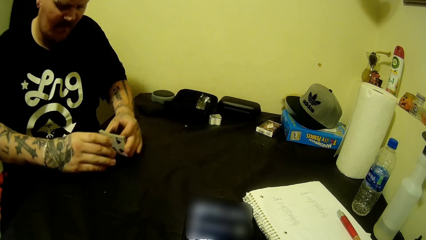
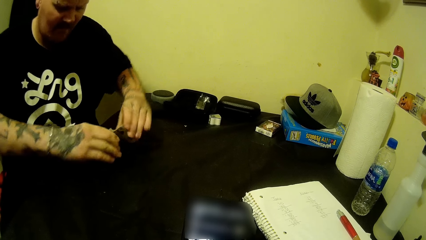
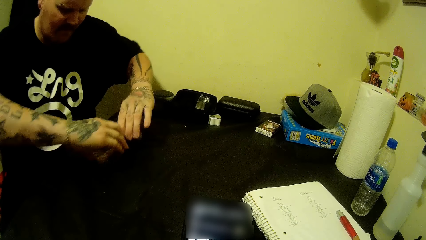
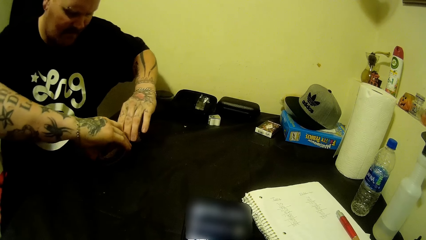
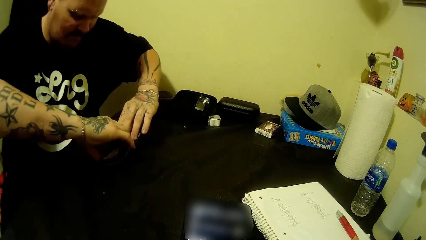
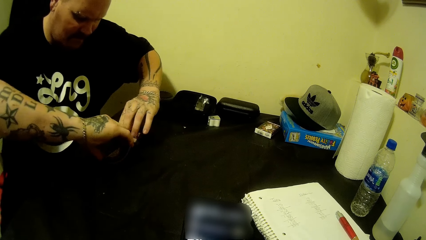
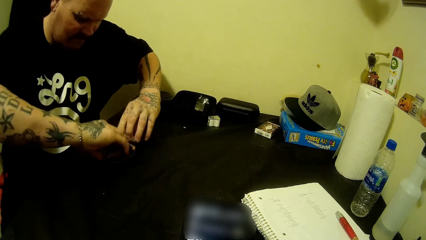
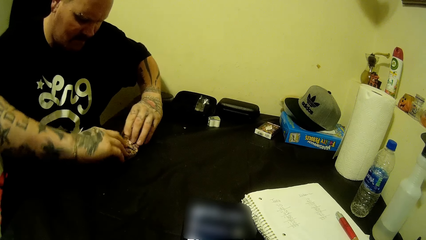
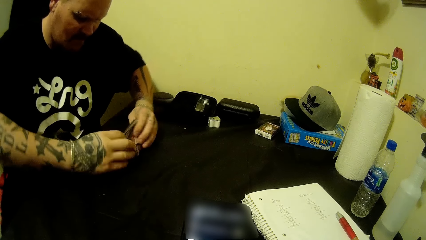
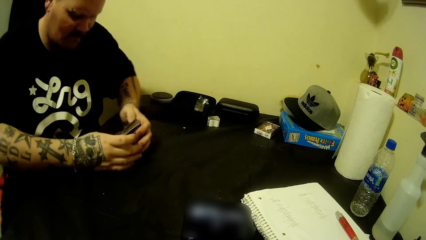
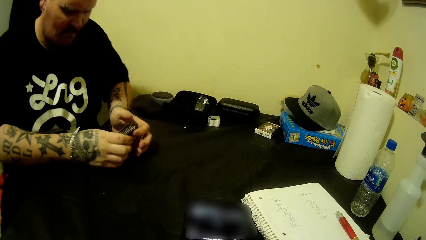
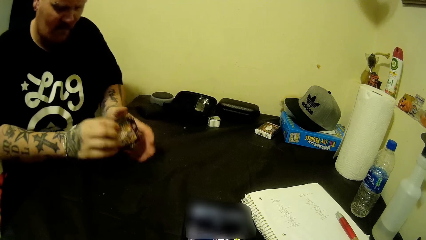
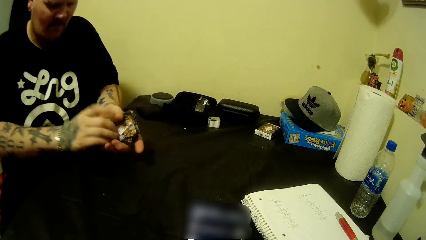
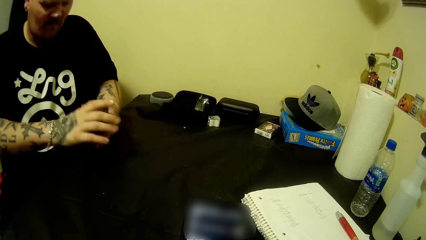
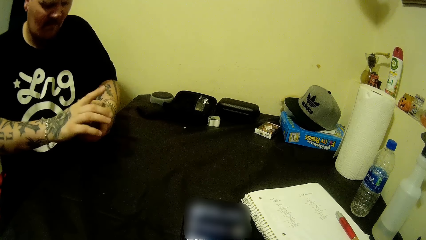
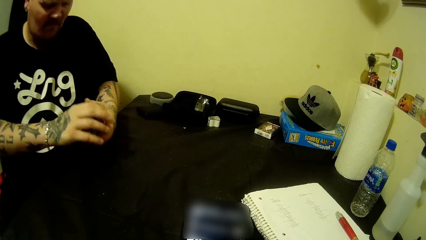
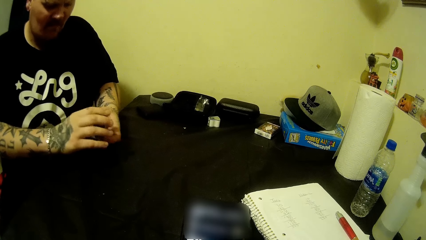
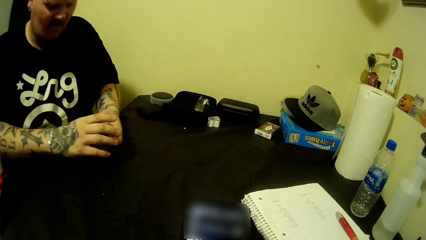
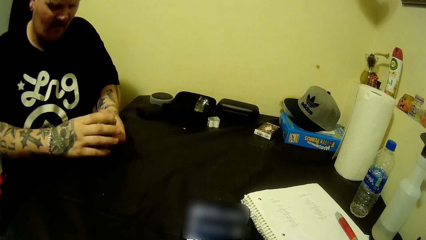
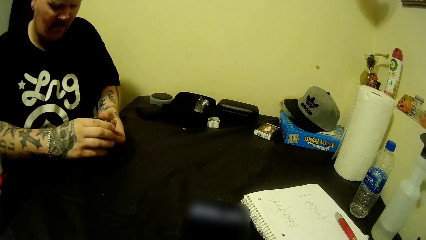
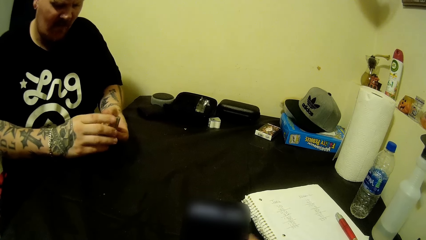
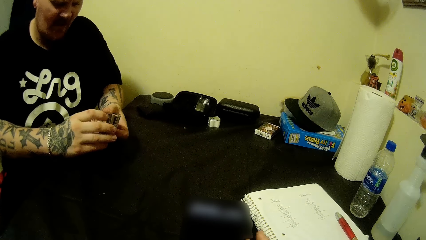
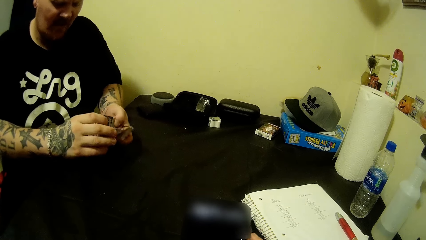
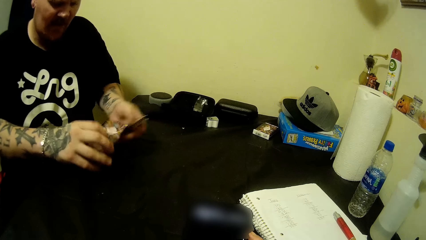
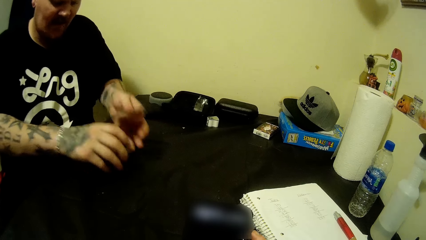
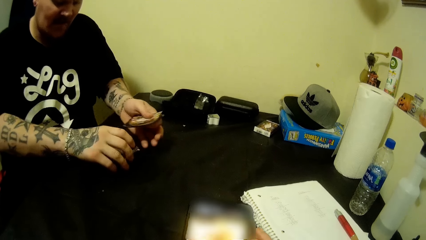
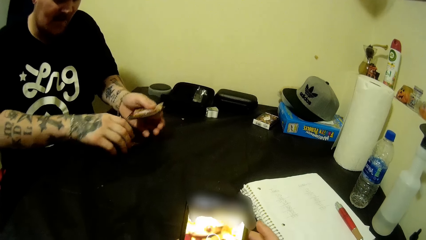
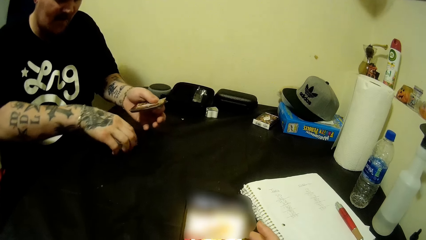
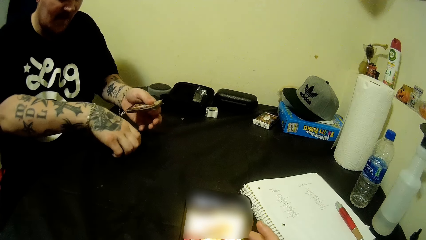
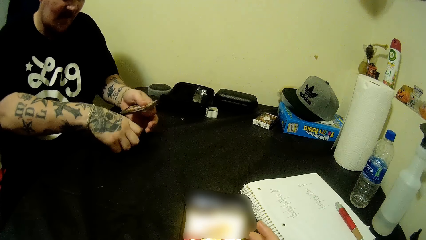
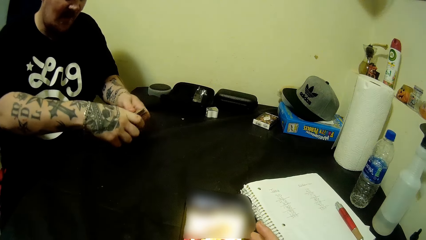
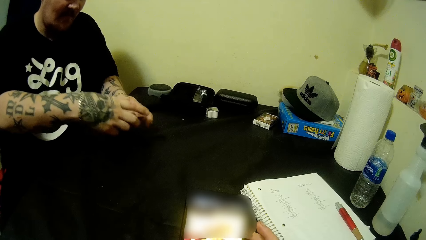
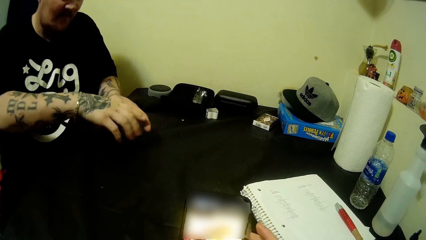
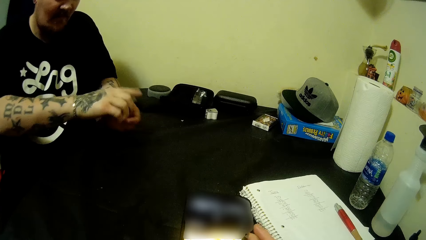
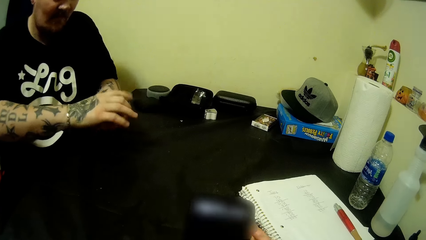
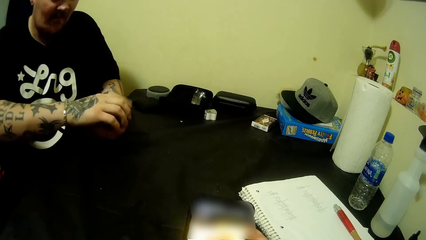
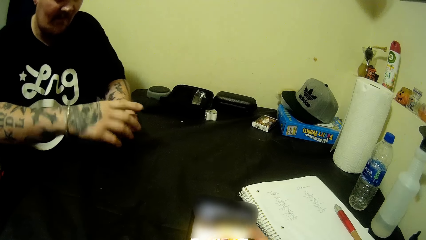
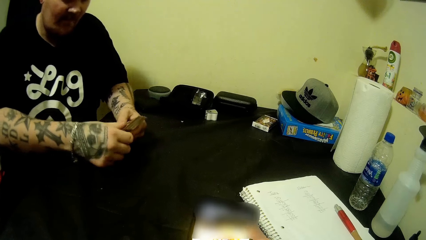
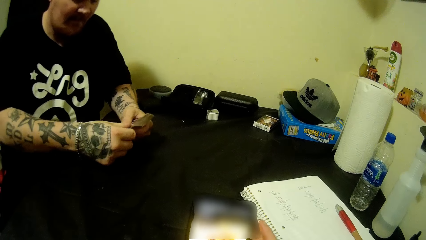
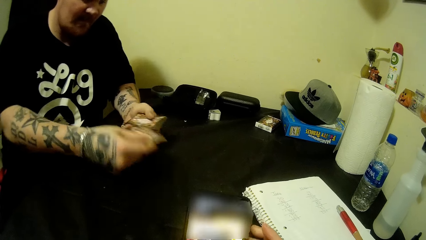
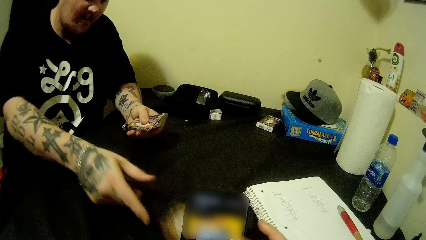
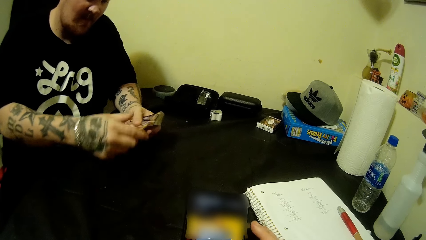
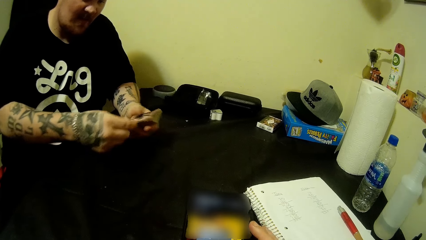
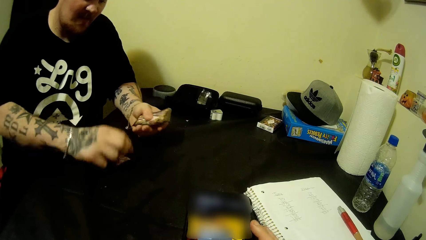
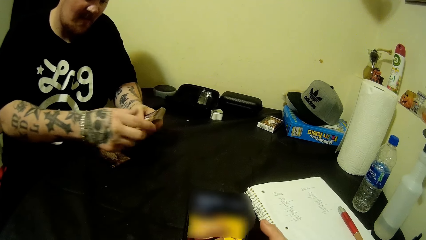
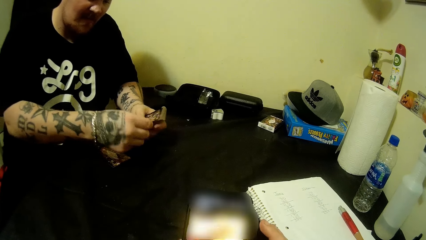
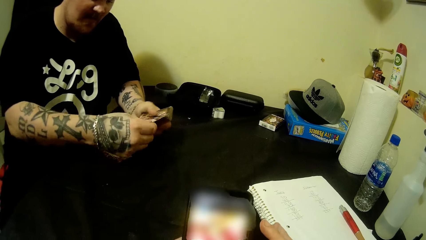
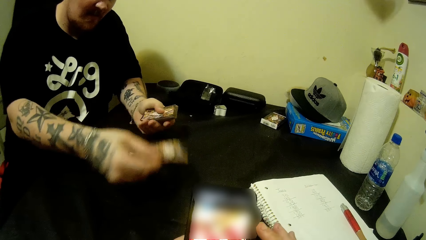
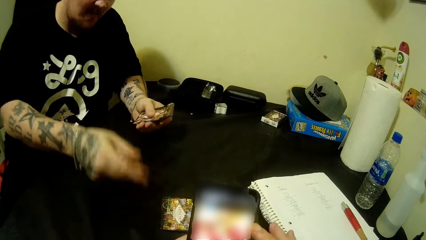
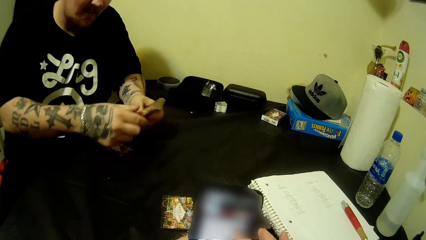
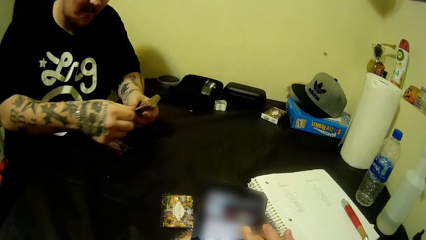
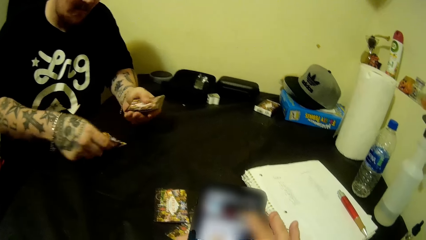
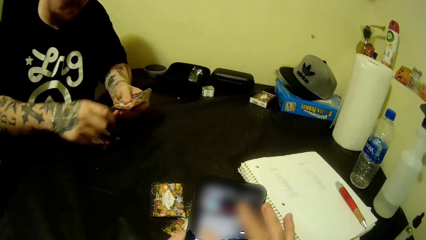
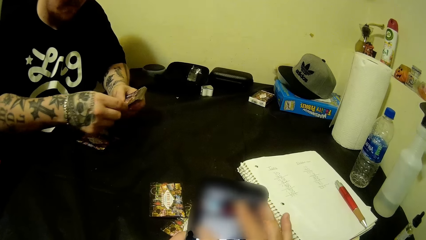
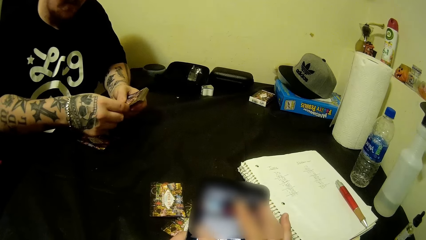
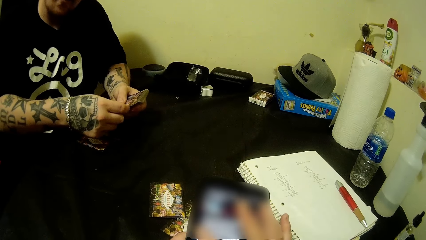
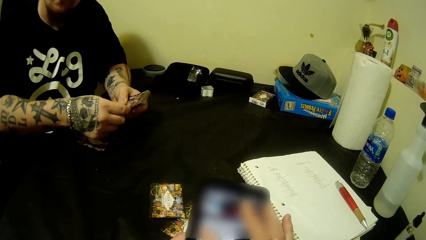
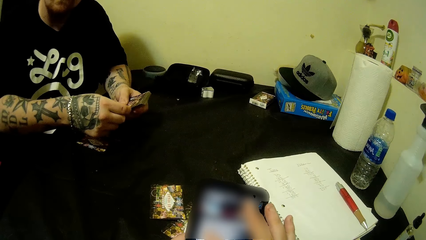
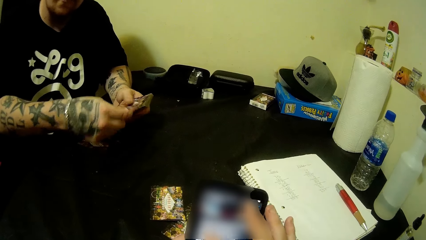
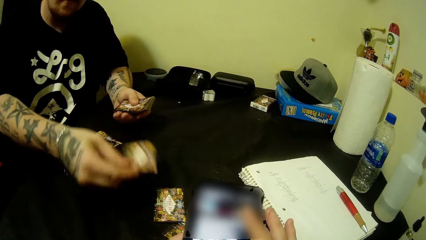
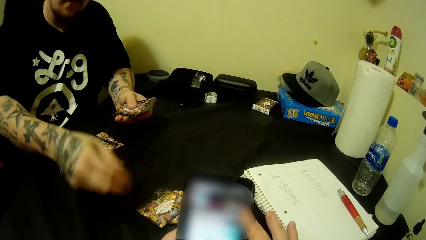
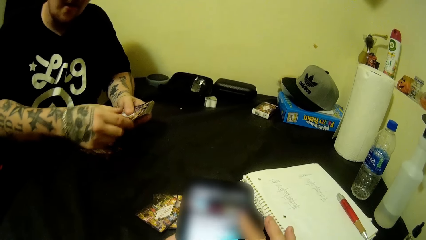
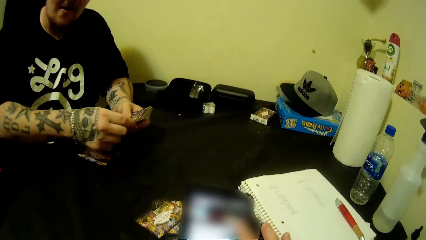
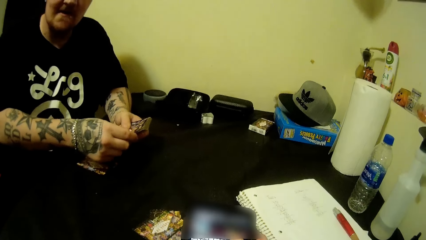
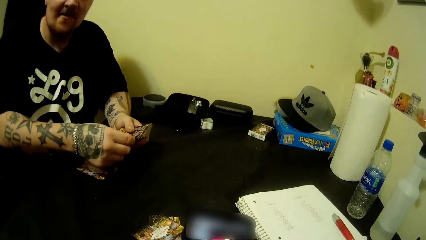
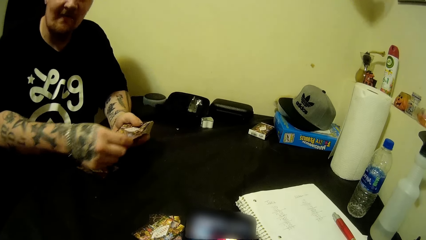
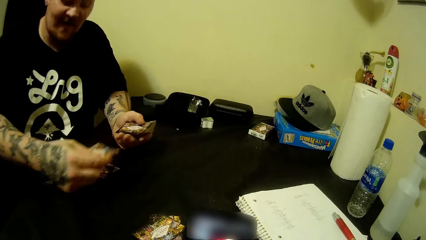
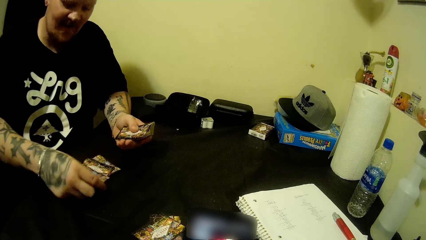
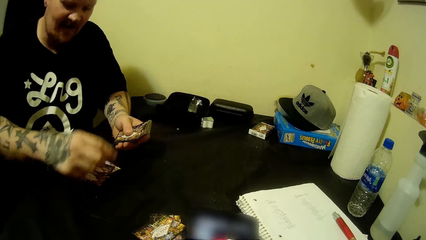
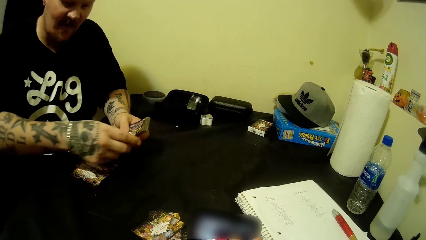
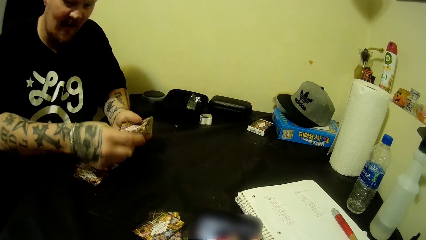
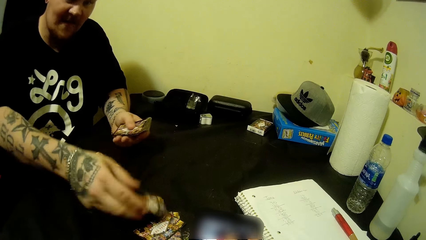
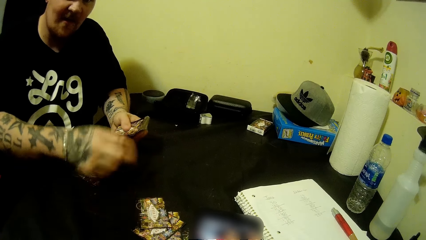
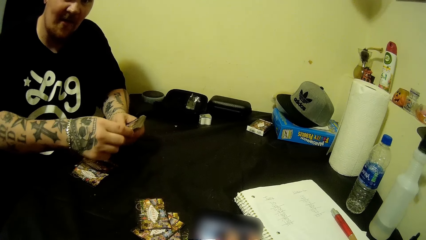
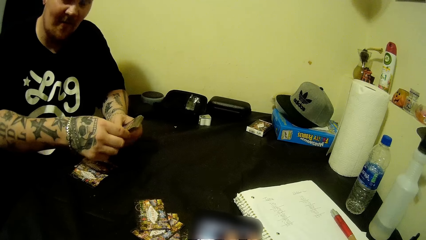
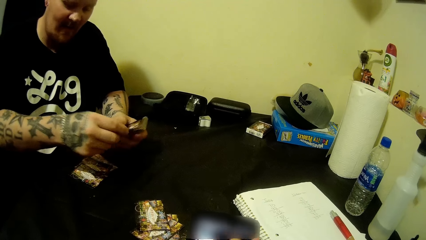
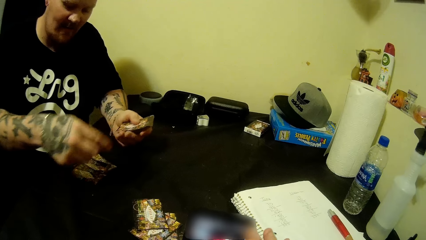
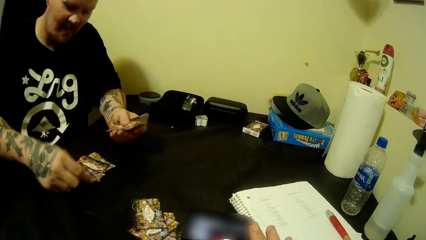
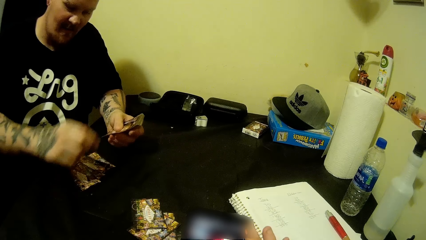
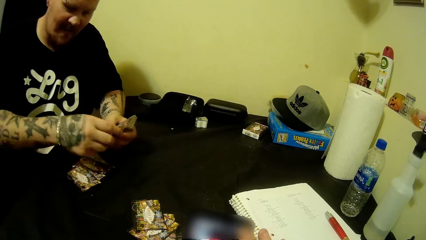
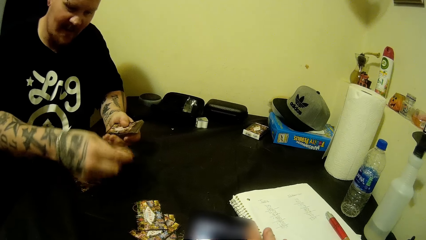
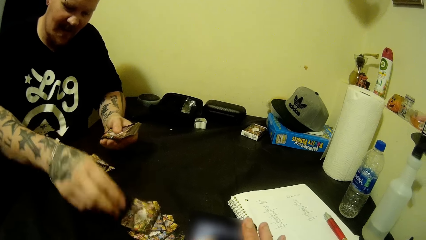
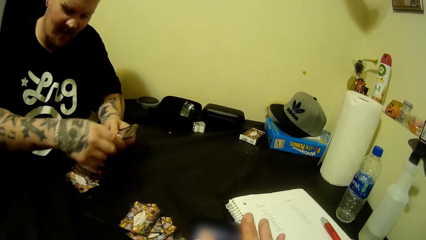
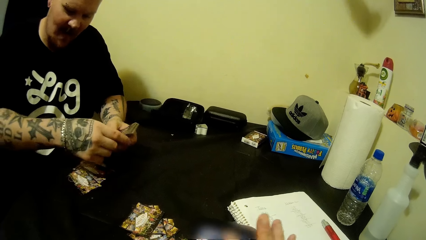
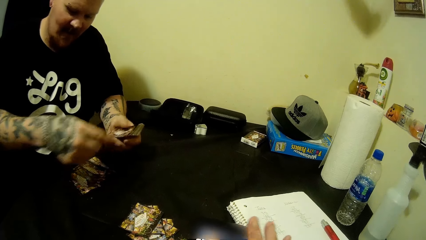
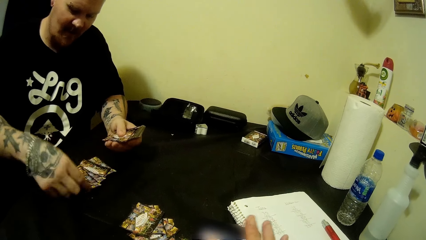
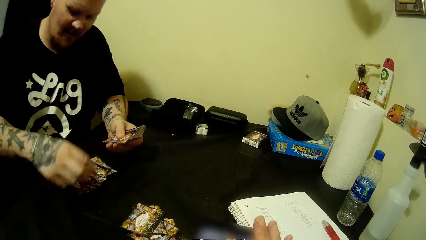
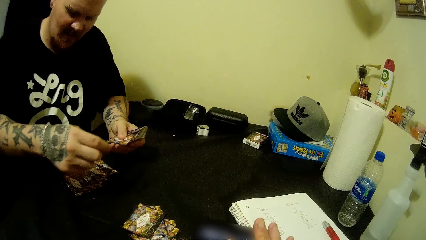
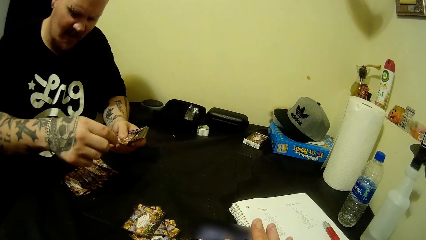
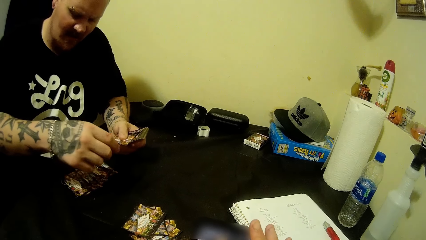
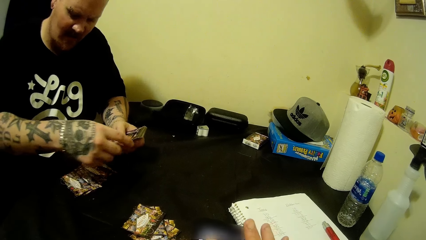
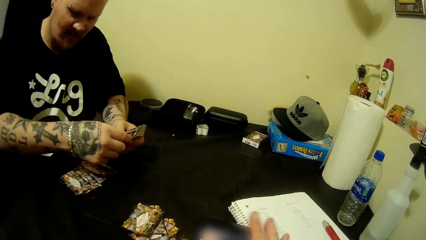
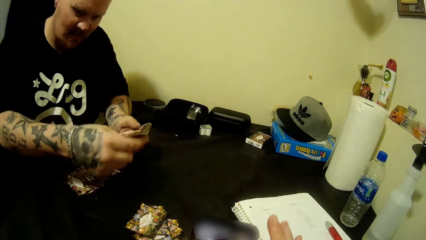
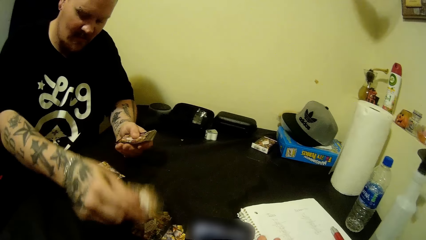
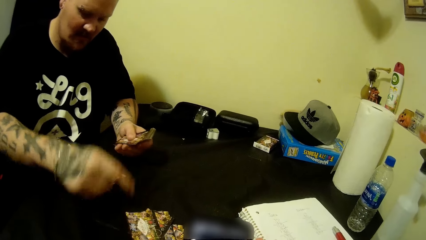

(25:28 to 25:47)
A man arranges the cards on the table. The man distributes the cards.
